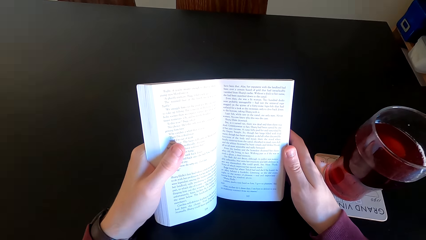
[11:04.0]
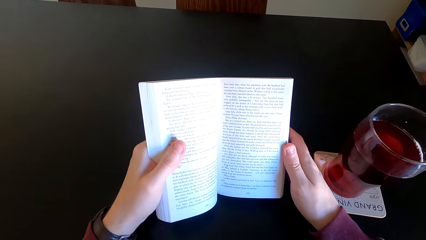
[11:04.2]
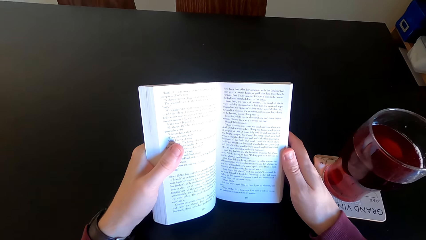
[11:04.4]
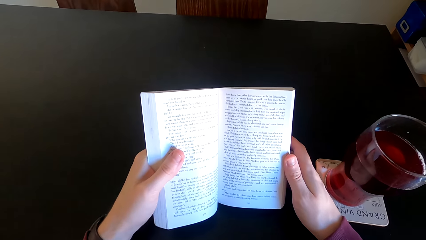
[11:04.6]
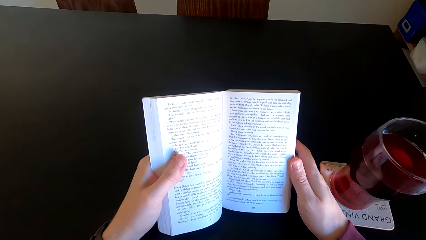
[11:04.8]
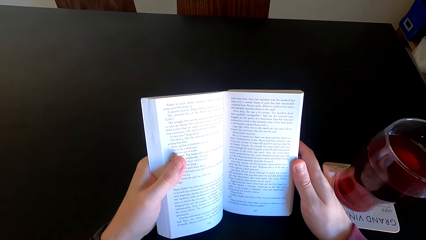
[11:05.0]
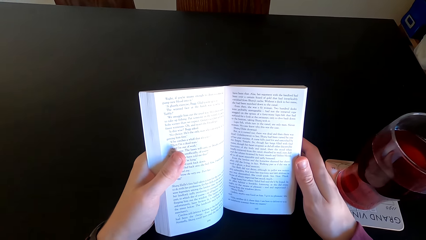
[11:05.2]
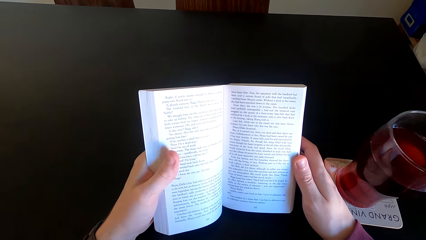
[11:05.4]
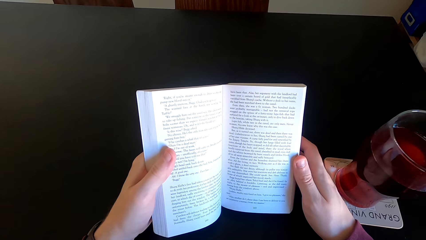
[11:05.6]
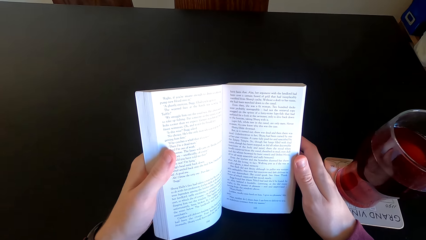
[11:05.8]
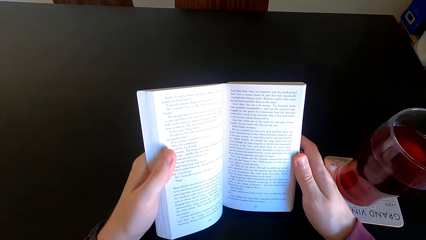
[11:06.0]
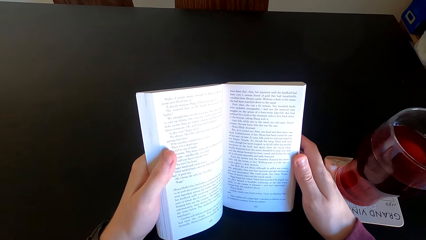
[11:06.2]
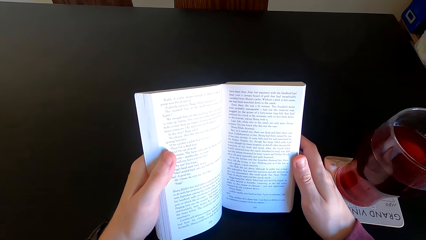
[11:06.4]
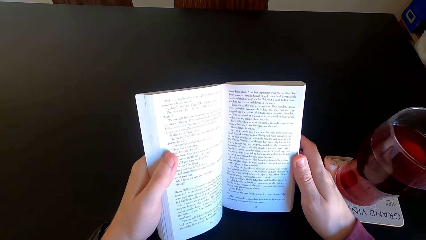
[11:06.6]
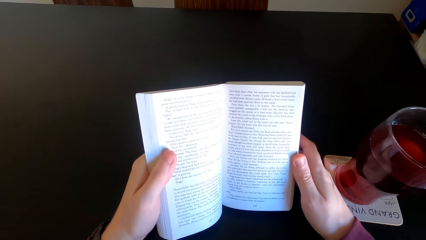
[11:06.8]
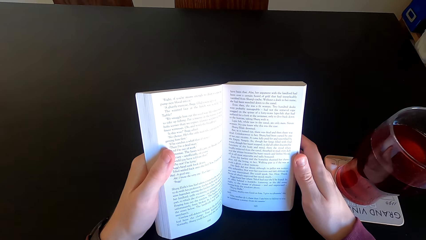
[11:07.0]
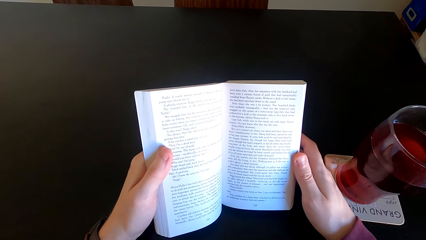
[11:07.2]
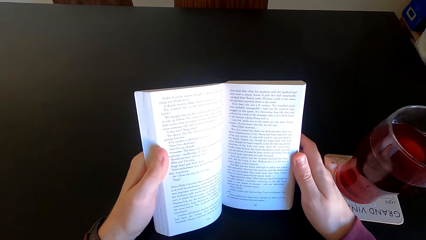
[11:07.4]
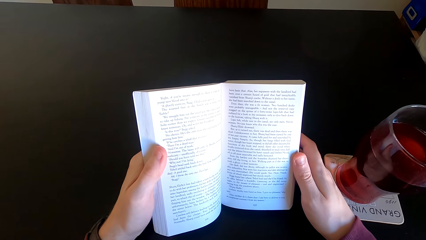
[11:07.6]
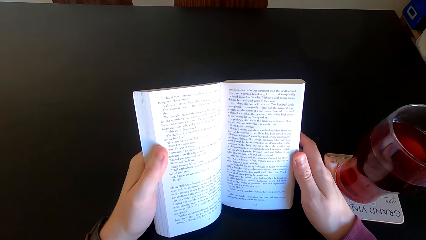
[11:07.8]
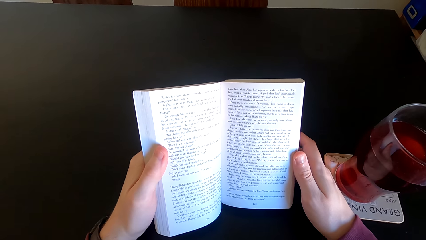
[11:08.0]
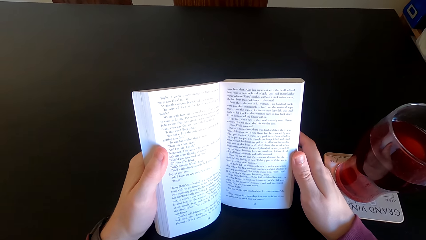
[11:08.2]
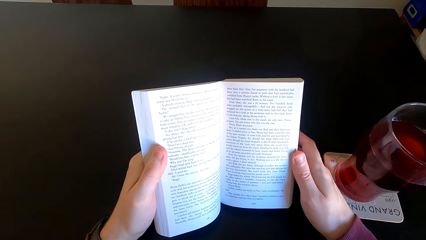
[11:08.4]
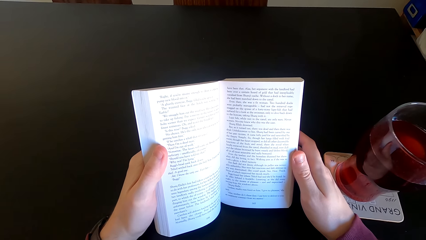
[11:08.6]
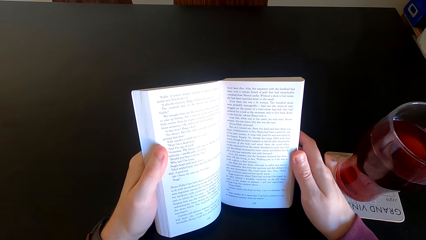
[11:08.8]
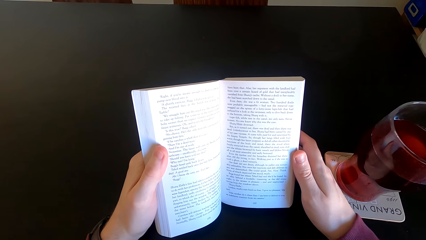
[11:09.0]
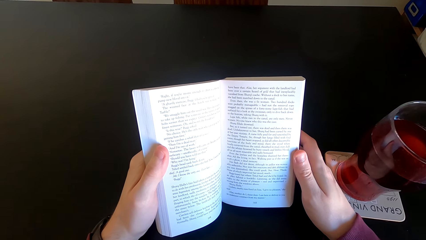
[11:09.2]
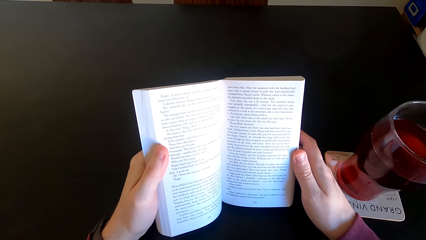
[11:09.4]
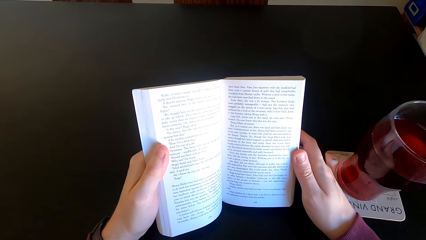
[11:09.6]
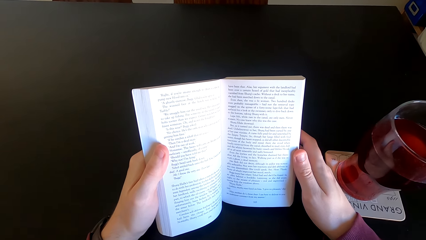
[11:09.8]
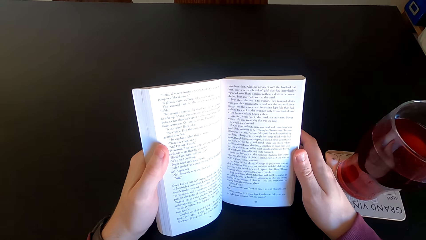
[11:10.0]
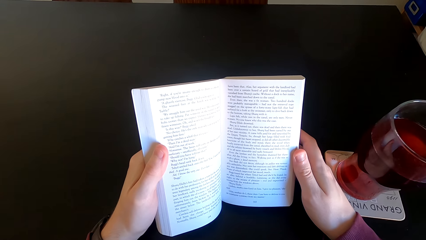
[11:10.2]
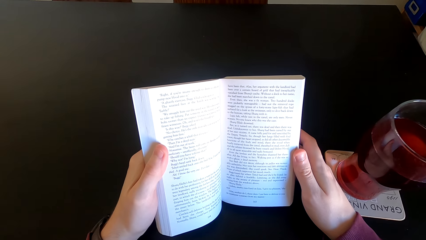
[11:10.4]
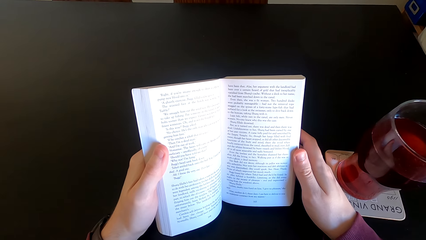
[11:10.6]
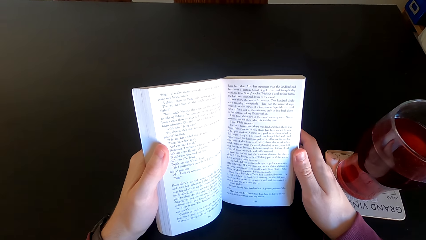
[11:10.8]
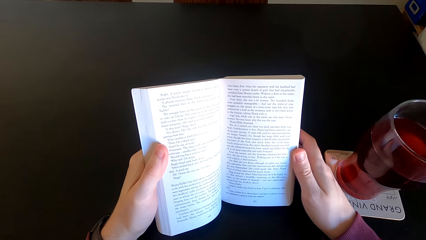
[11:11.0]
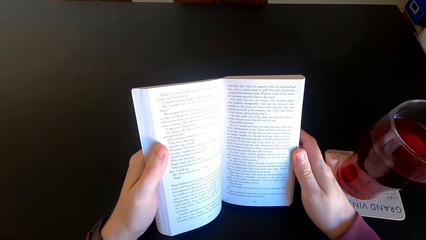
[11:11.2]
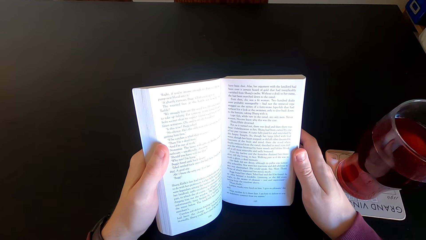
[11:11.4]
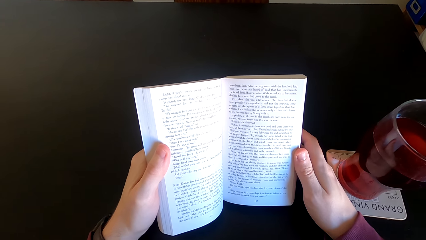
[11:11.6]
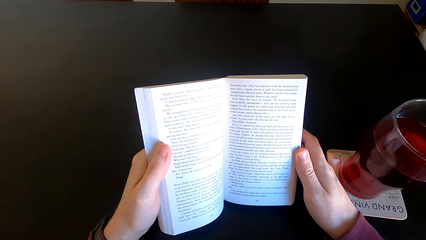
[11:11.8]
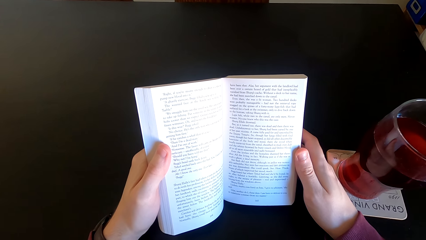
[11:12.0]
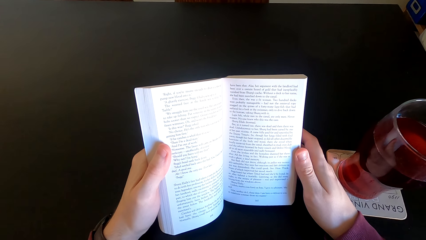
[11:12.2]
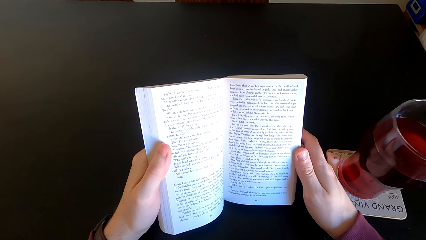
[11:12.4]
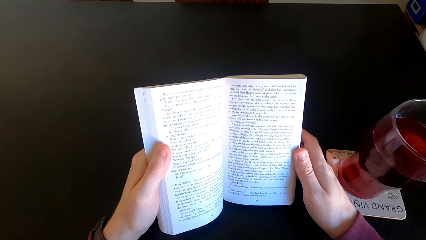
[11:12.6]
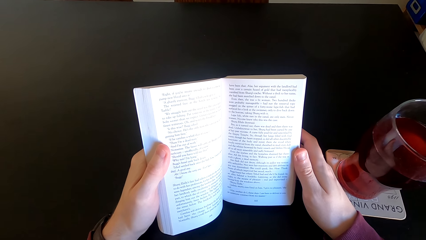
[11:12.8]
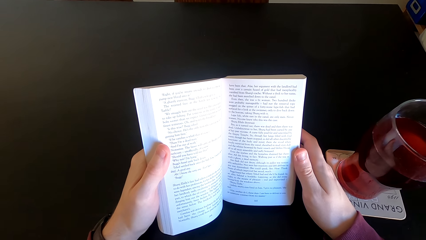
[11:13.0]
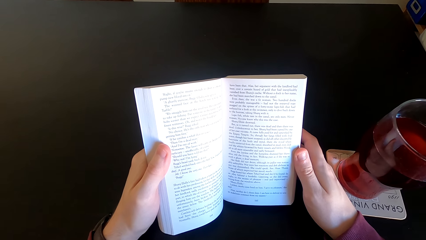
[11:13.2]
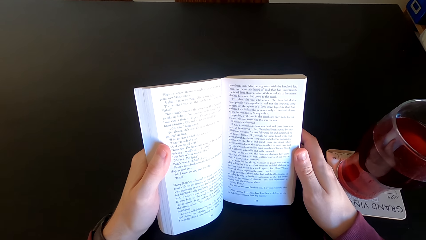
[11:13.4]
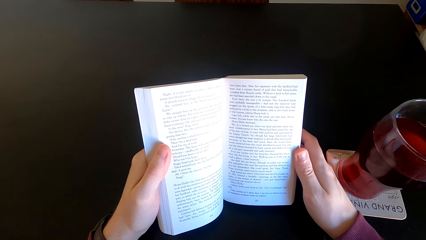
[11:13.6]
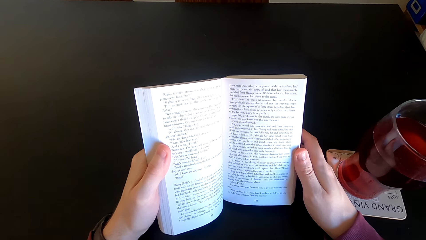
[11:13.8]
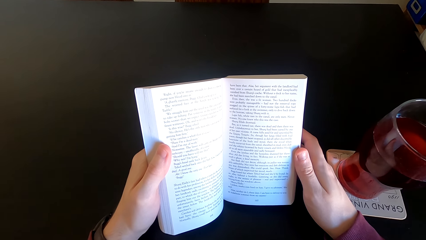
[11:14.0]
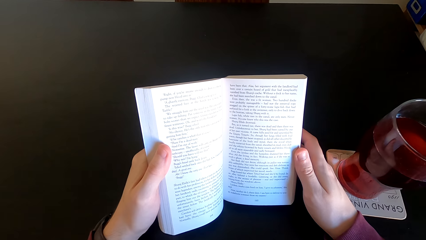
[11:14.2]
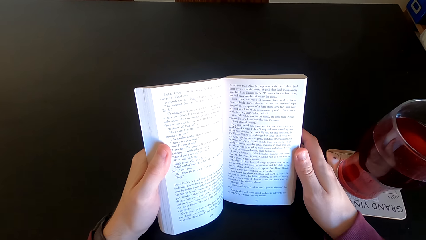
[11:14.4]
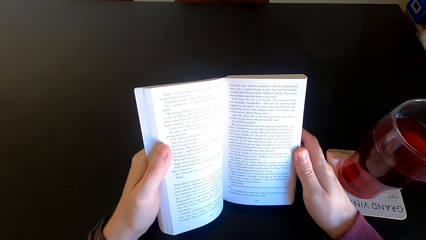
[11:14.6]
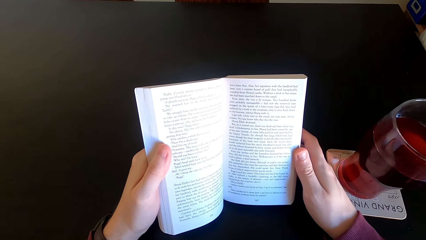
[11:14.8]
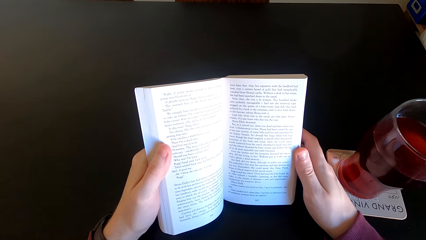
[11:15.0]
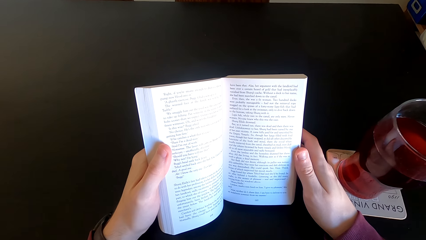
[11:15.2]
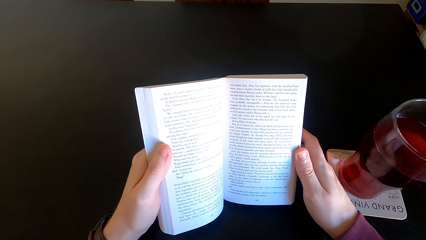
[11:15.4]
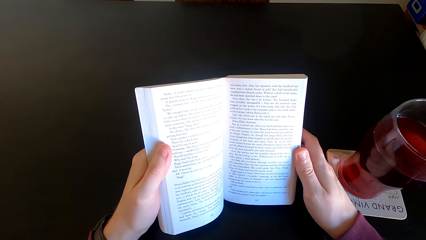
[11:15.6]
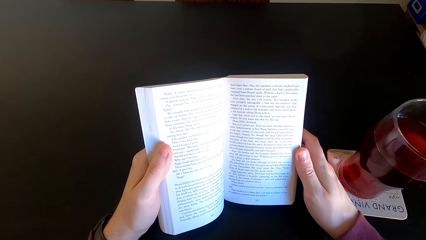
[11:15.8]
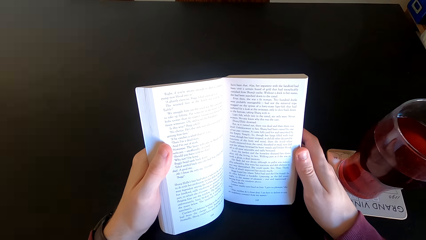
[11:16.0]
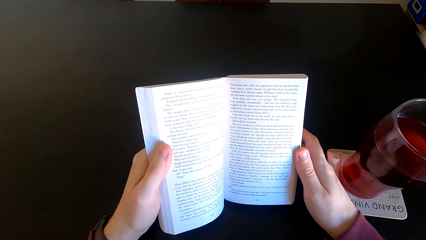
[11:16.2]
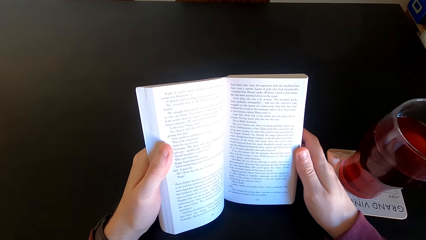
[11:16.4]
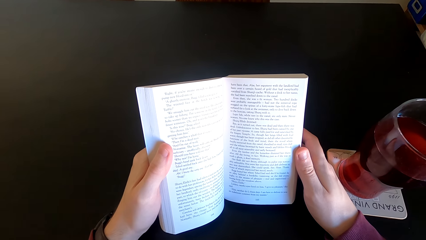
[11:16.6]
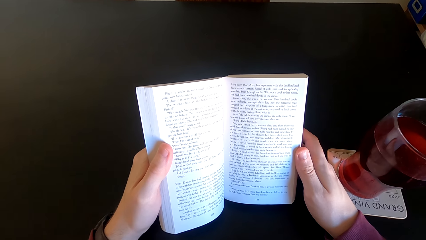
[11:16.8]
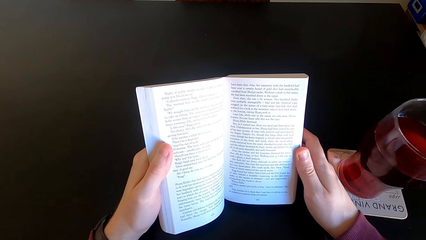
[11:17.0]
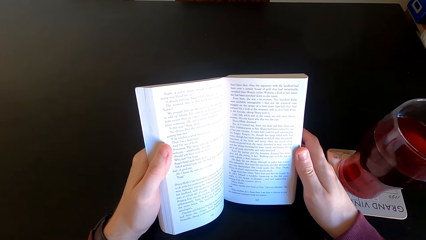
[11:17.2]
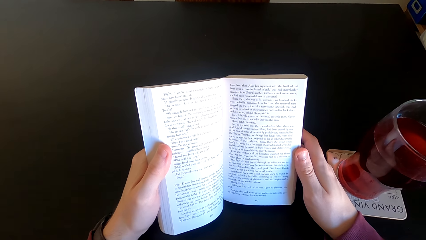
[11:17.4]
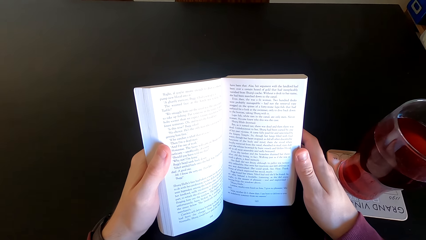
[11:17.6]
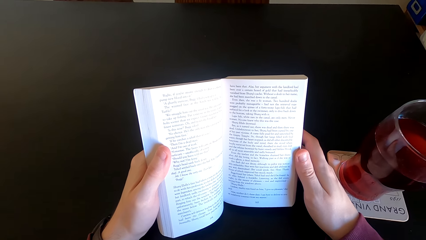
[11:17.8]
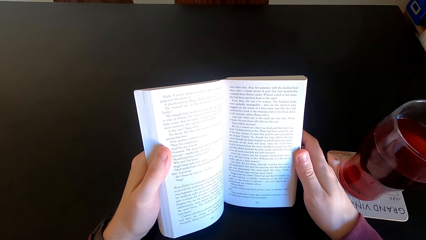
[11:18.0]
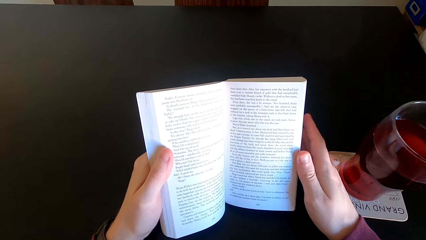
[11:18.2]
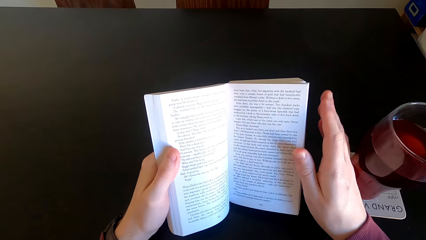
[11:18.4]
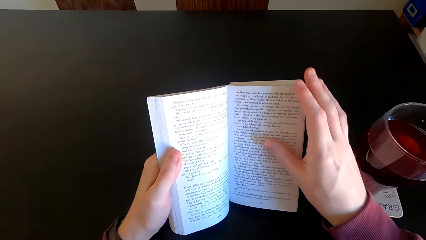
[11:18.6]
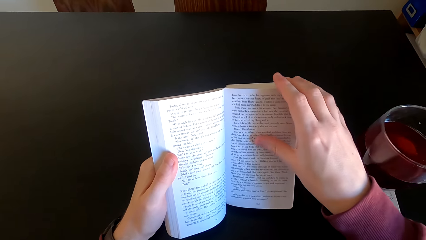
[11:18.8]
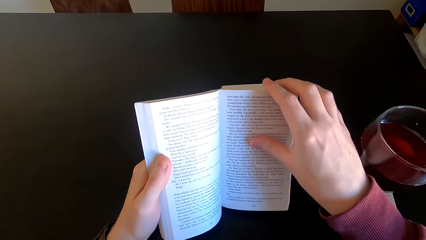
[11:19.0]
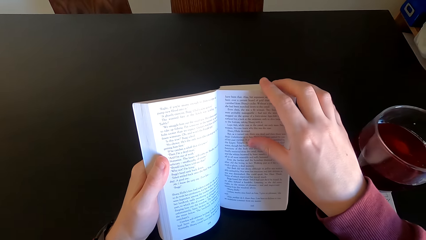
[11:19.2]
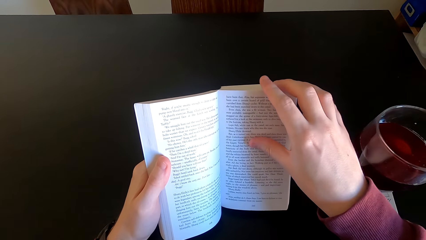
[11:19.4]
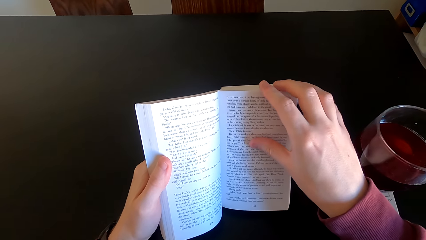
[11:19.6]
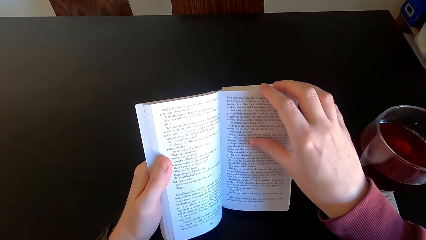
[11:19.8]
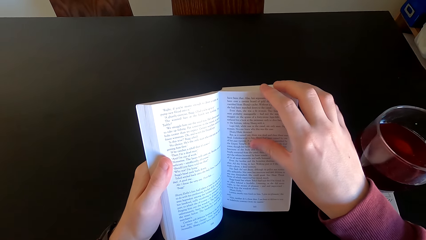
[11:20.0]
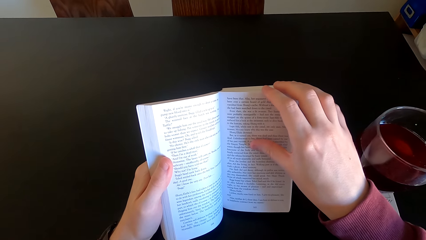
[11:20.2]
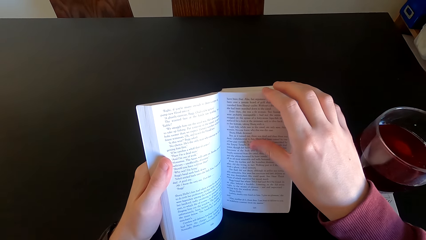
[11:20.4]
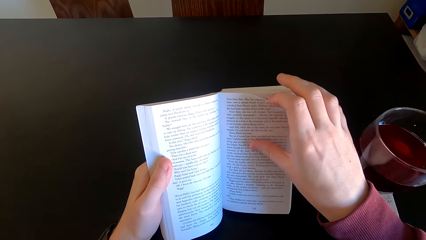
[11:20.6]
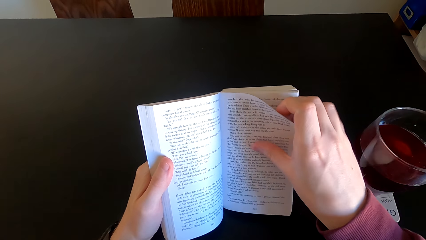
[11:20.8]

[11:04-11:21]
The camera wearer moves his finger. He reads the book. He holds the next page. He opens pages of the novel book.
